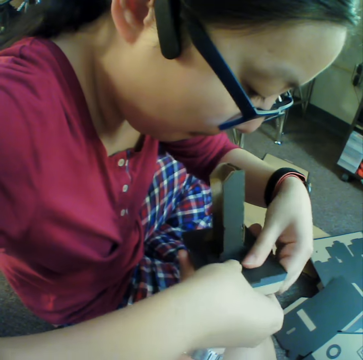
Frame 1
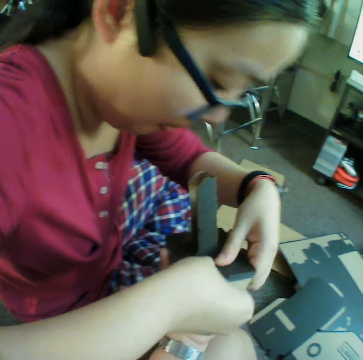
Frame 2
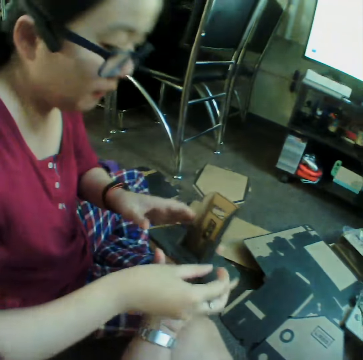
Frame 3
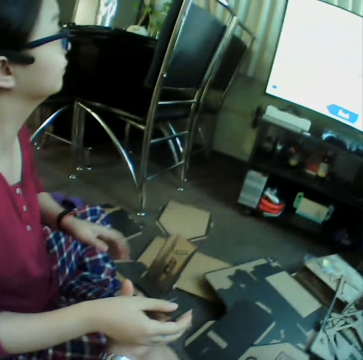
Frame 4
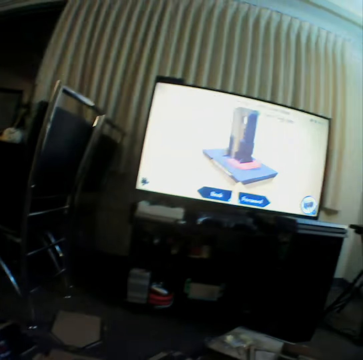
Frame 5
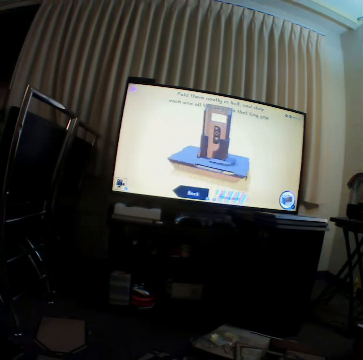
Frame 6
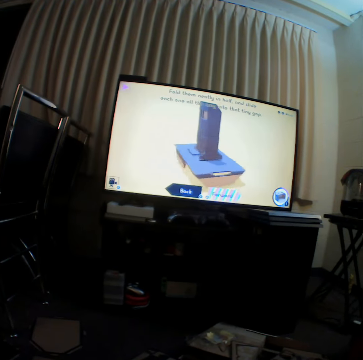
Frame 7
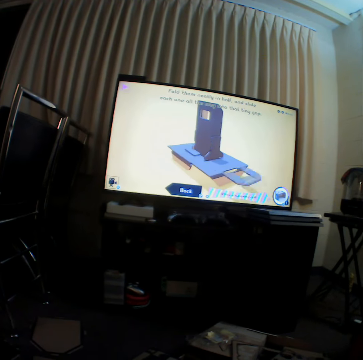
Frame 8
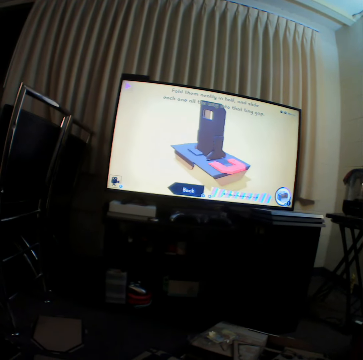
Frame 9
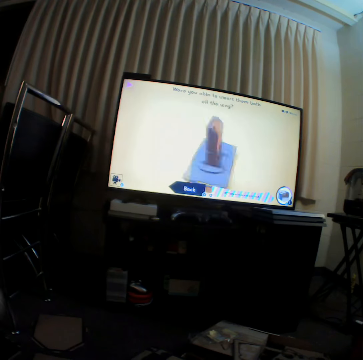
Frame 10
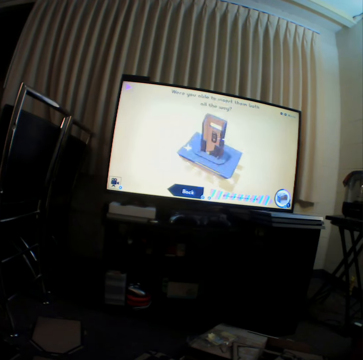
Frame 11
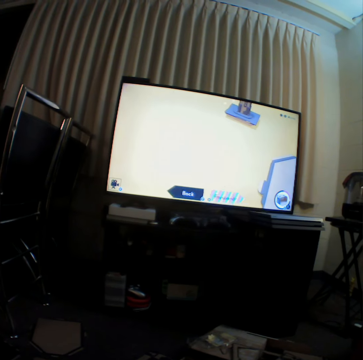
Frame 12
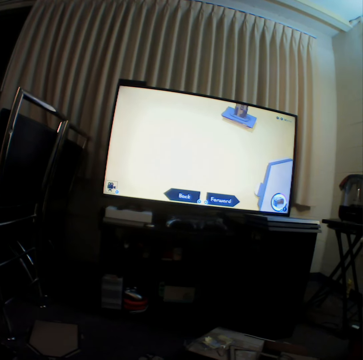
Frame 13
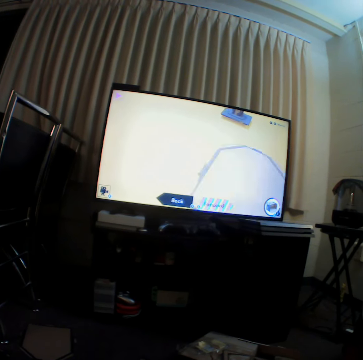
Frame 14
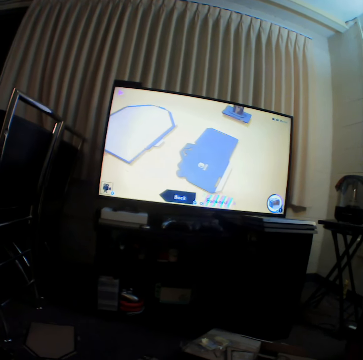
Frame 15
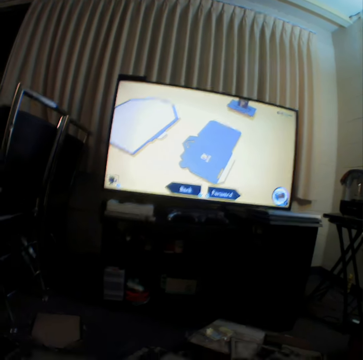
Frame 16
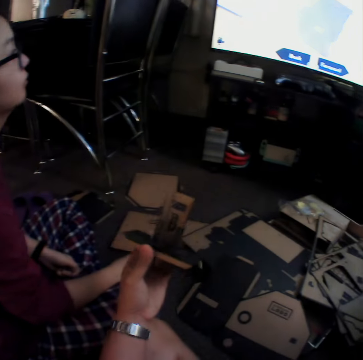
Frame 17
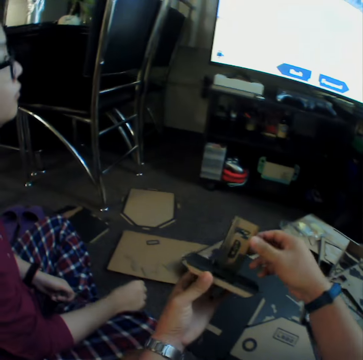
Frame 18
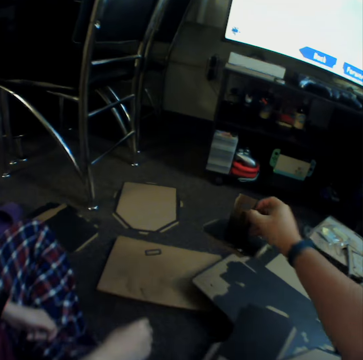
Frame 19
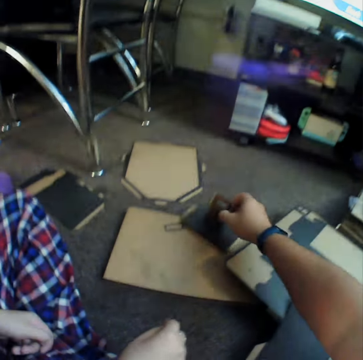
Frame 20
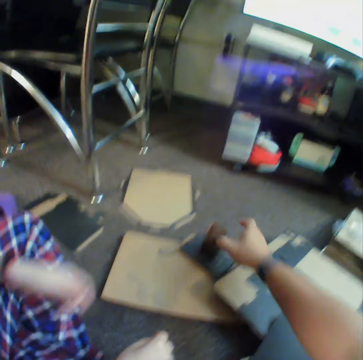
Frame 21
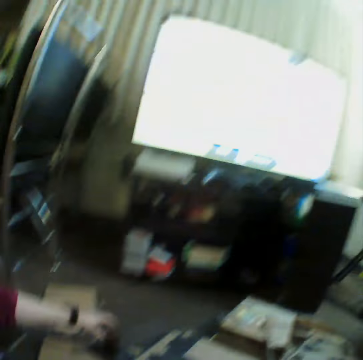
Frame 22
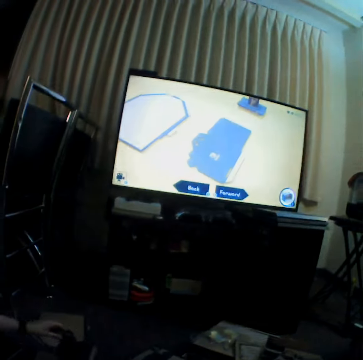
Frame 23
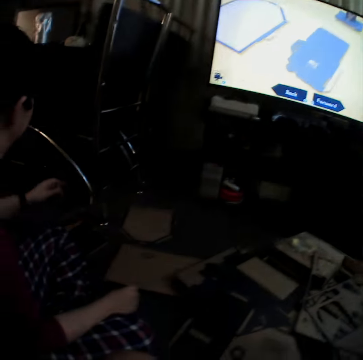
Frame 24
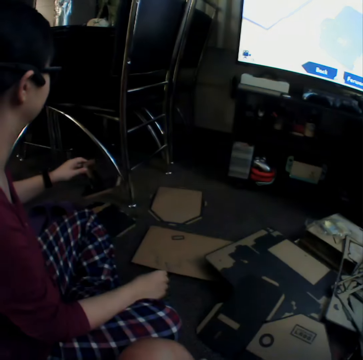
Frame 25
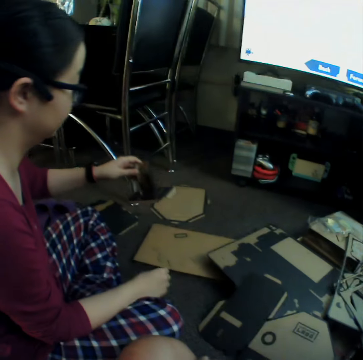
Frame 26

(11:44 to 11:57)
The camera wearer looks at the television. They put down craft materials on the floor. A woman picks up the craft materials. The camera wearer looks at the television.

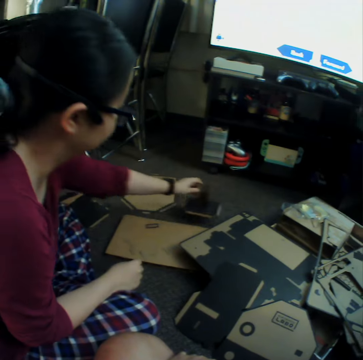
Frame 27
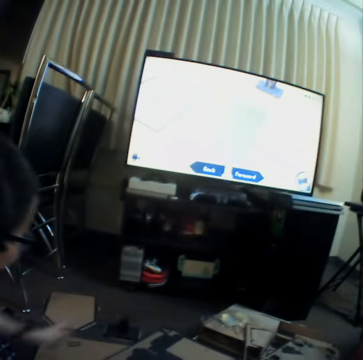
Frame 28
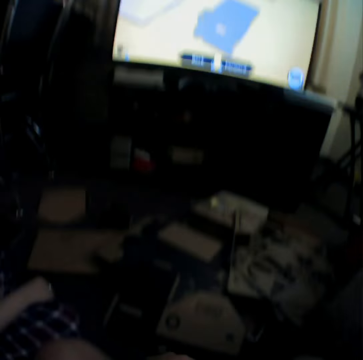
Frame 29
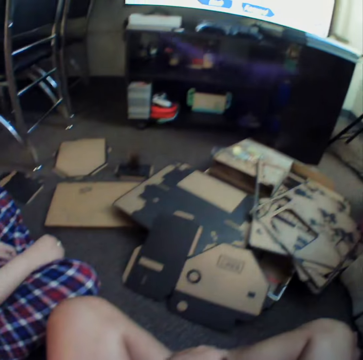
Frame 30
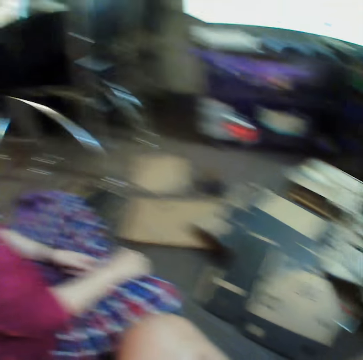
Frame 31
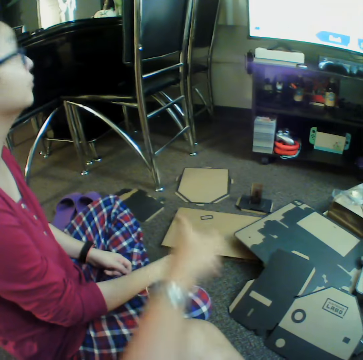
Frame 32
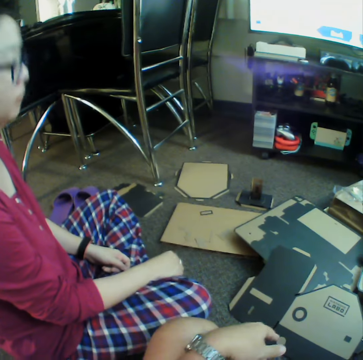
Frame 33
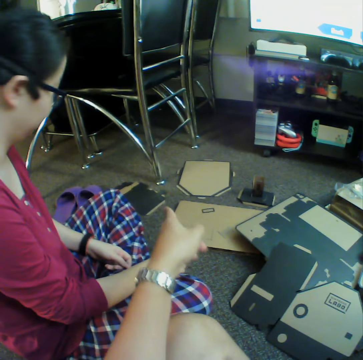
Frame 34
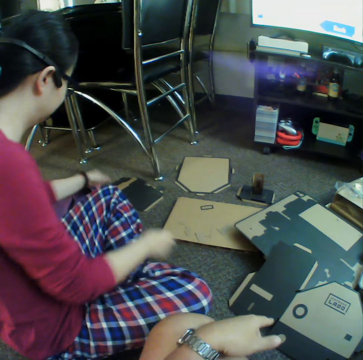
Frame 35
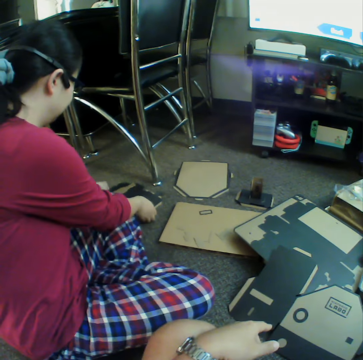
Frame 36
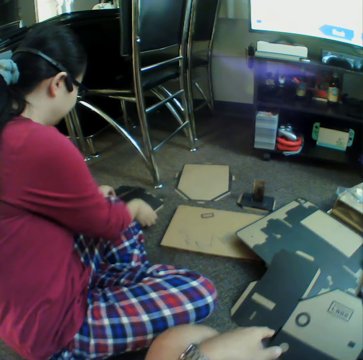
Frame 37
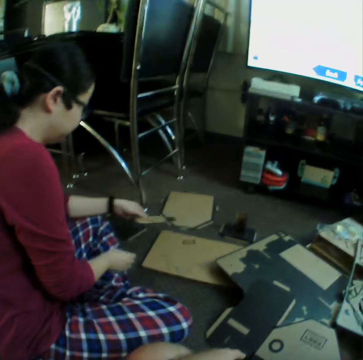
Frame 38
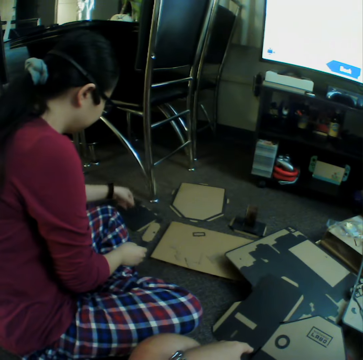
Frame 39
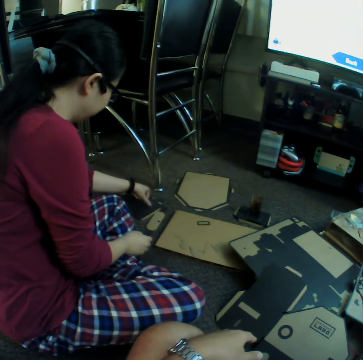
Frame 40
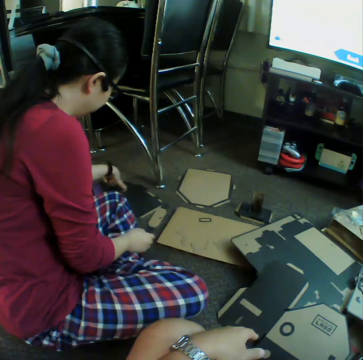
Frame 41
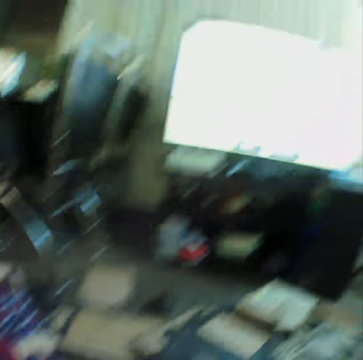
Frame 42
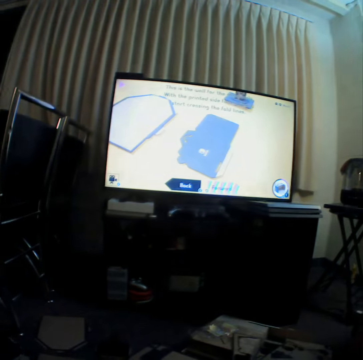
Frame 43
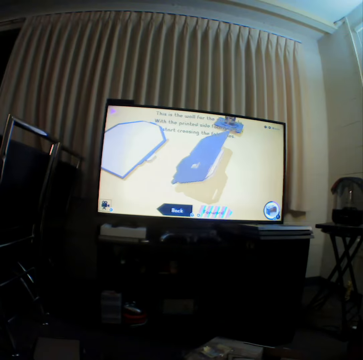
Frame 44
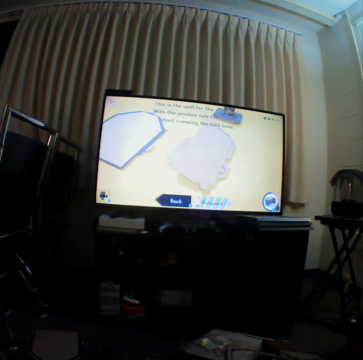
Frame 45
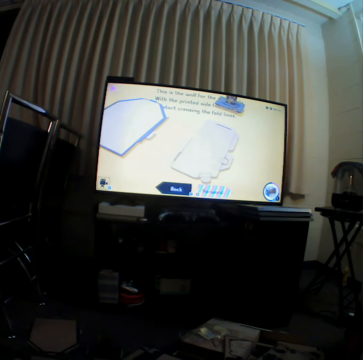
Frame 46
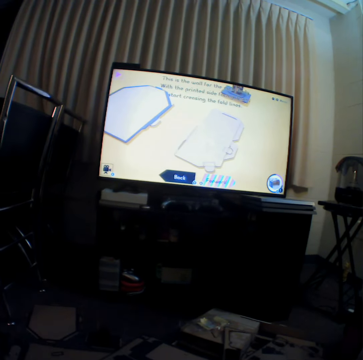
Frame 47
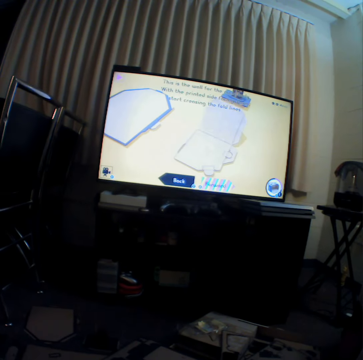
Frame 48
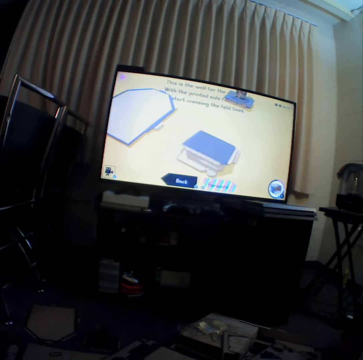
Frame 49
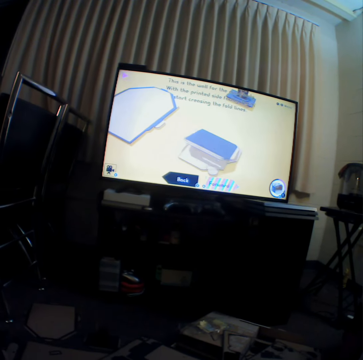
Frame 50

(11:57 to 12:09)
A woman puts down craft materials. The camera wearer points her finger. The woman picks up the piece of box and puts down the piece of box. She moves the craft materials on the floor. The camera wearer looks at the television.

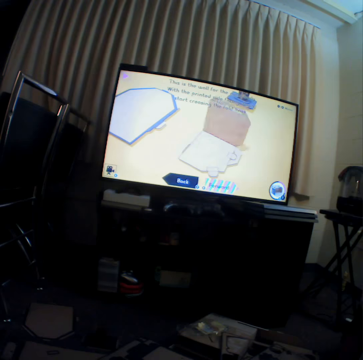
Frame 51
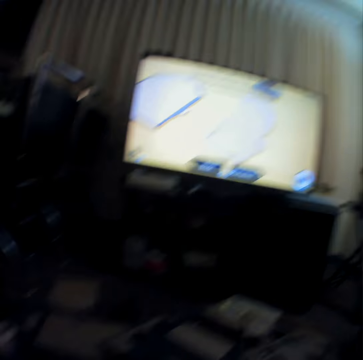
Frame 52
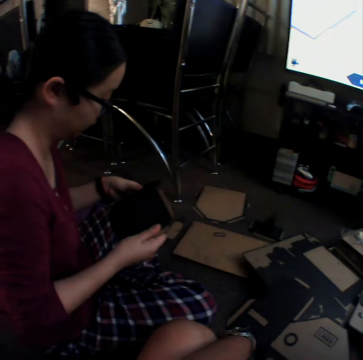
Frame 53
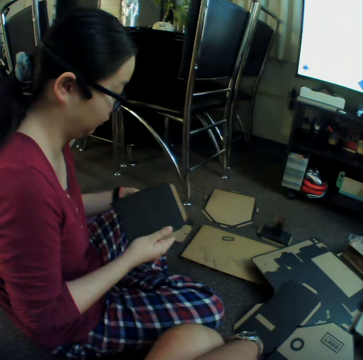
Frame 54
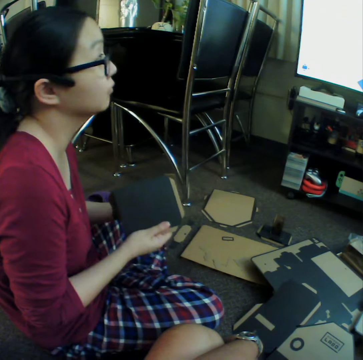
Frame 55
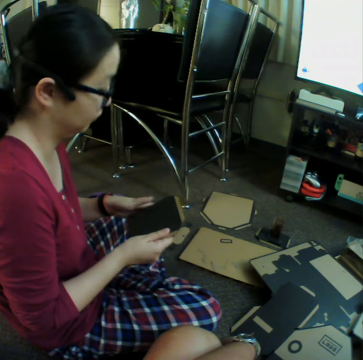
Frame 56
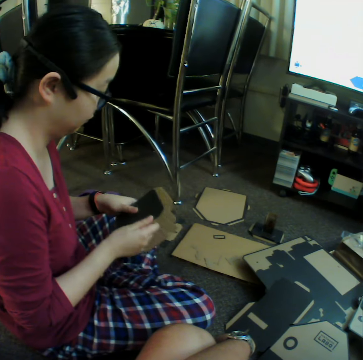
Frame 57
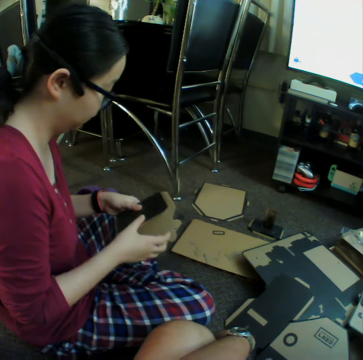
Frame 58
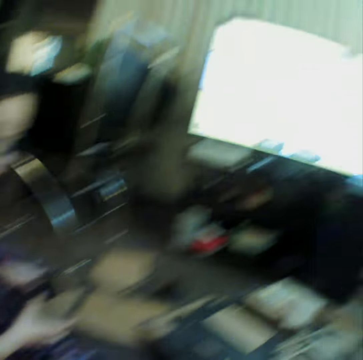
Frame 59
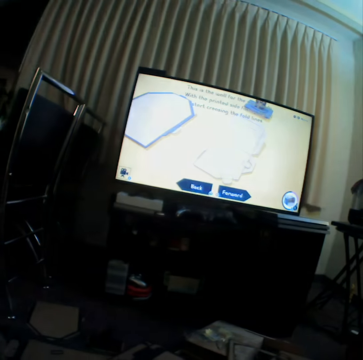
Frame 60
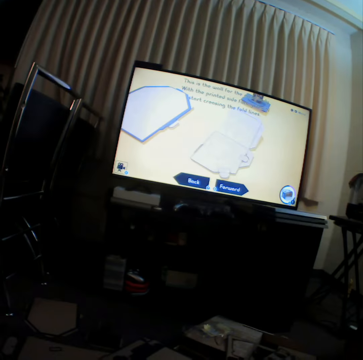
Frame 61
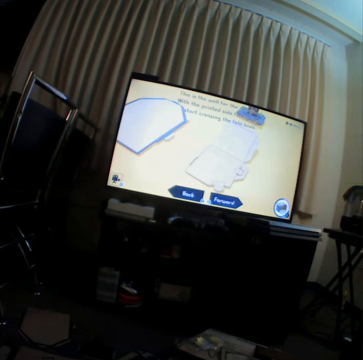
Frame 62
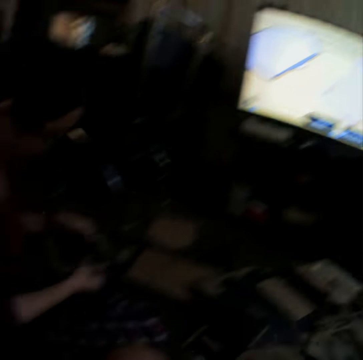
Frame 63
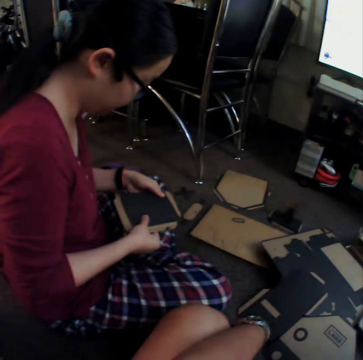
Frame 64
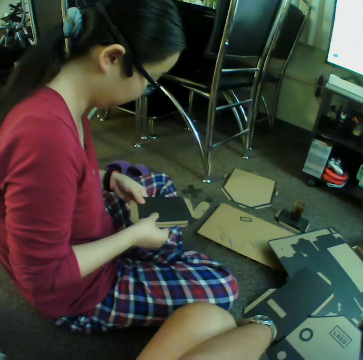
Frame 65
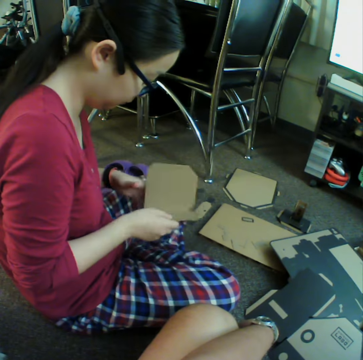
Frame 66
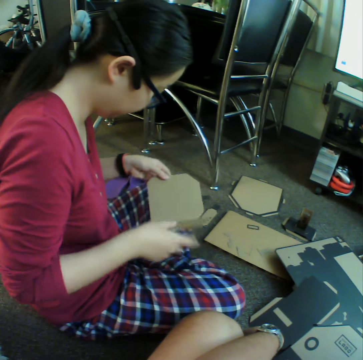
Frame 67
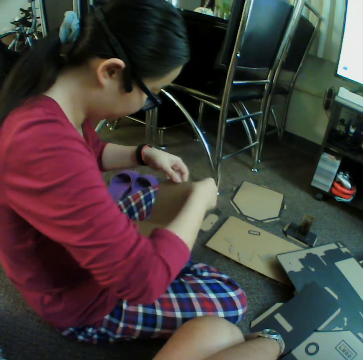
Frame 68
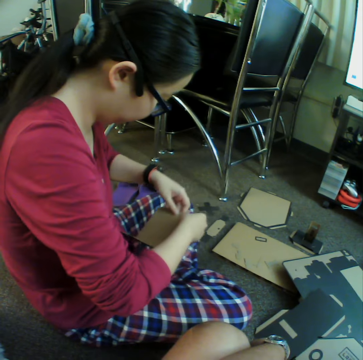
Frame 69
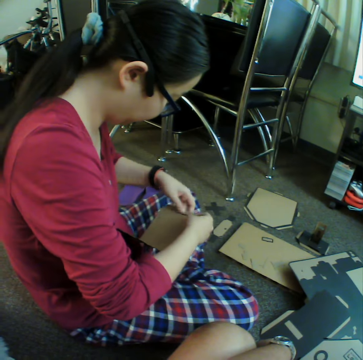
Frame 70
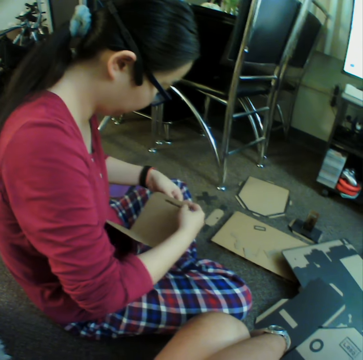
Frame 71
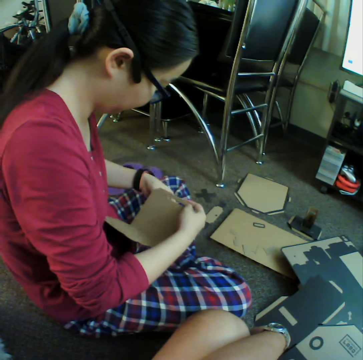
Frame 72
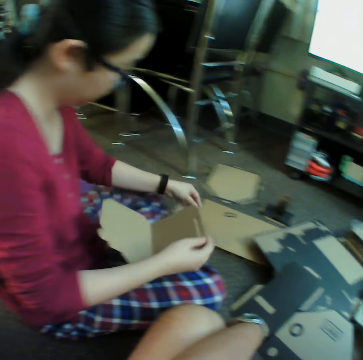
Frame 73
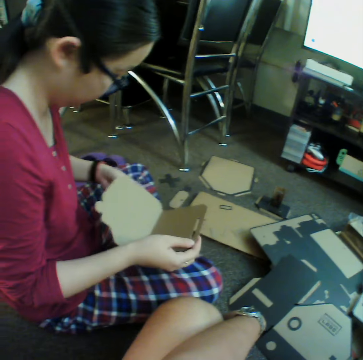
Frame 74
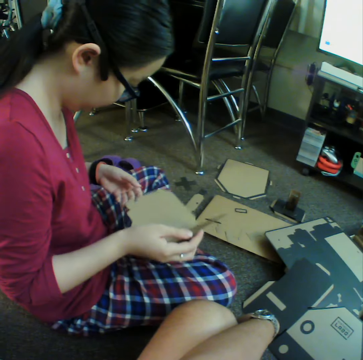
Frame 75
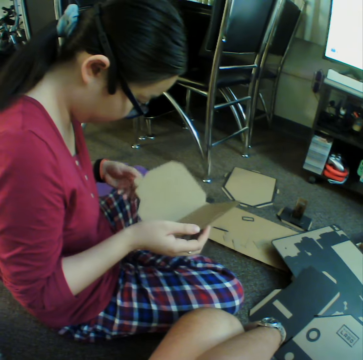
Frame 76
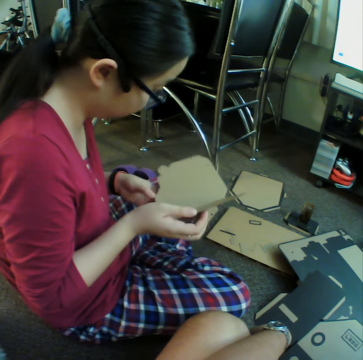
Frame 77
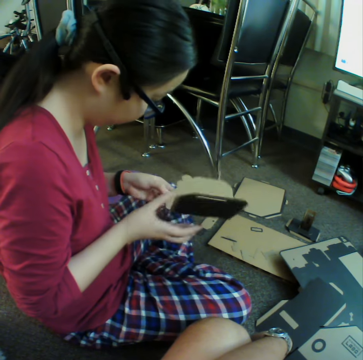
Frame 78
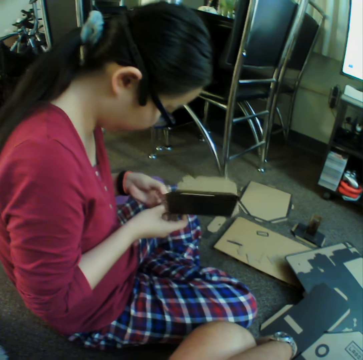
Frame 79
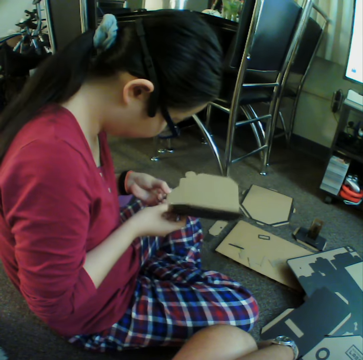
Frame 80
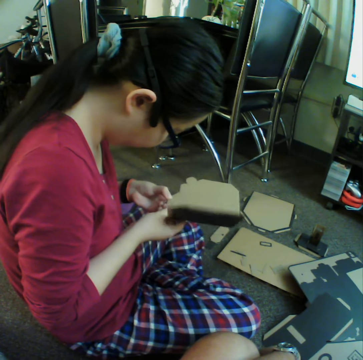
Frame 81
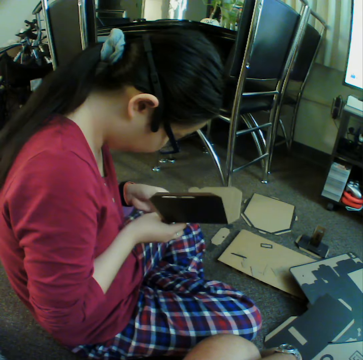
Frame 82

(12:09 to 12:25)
A woman holds a piece of box and curves craft material. The camera wearer looks at the television. The woman pokes through a piece of box and presses a craft material. She throws down a piece of box. She looks at the piece of box.
